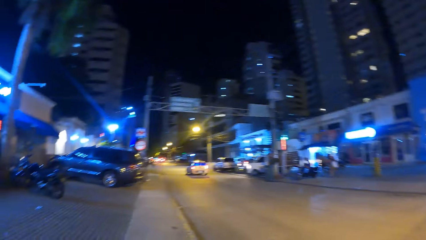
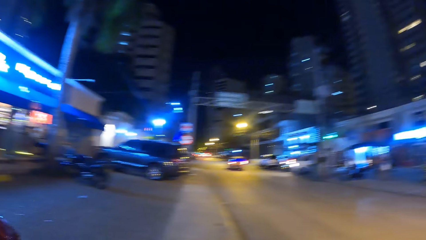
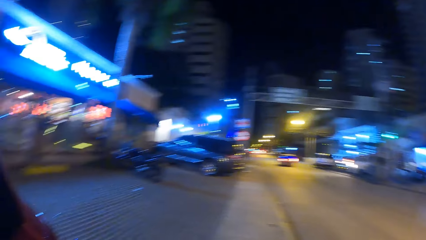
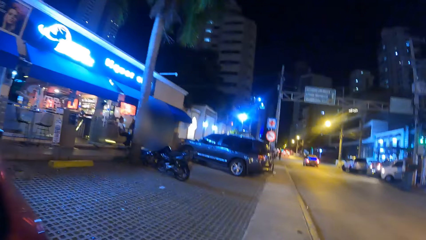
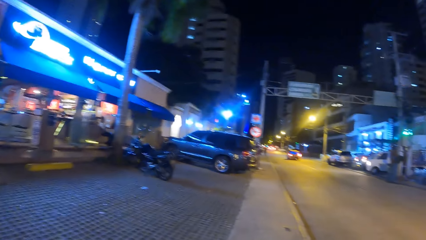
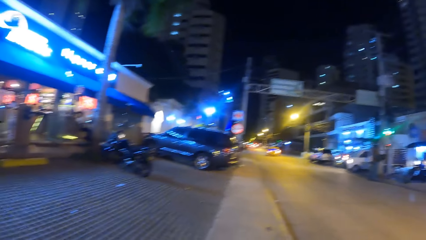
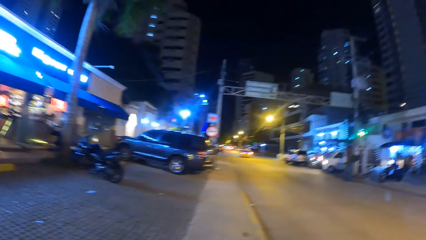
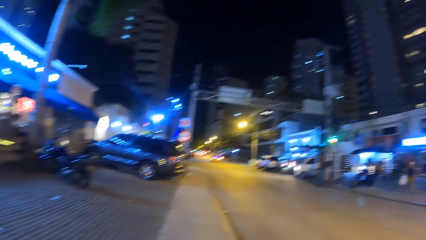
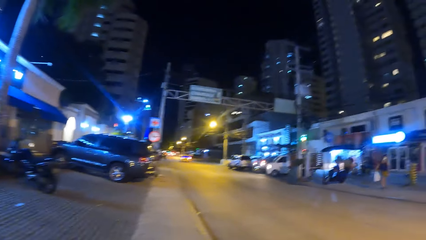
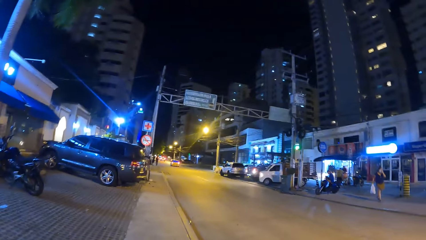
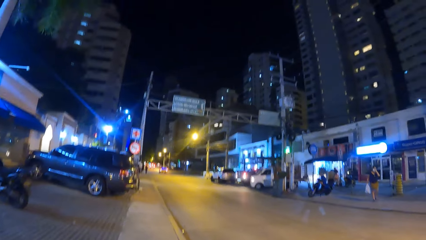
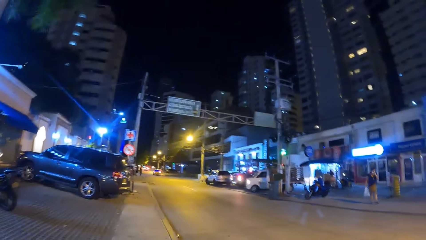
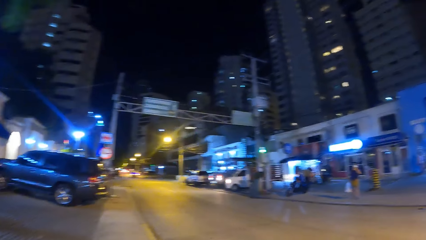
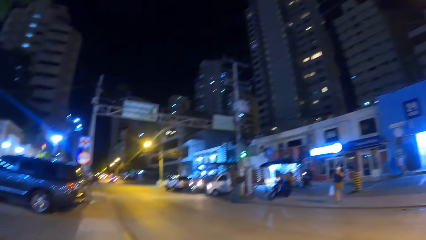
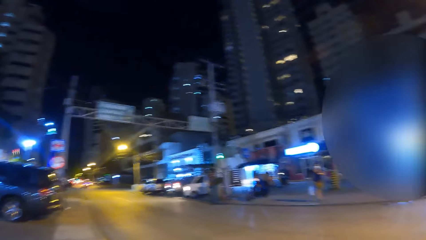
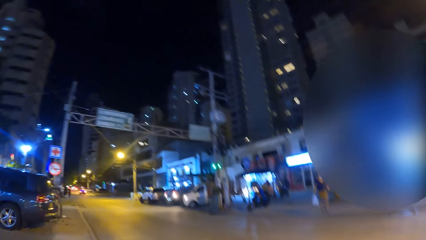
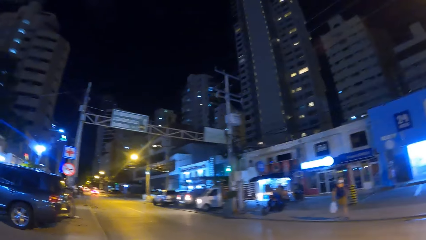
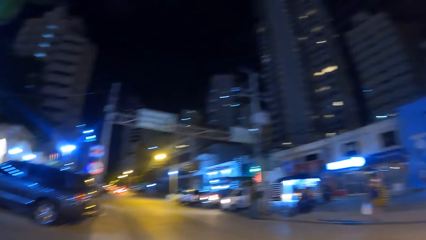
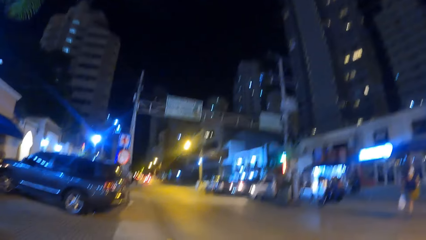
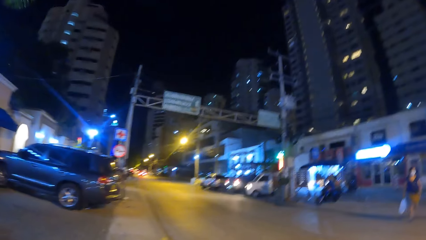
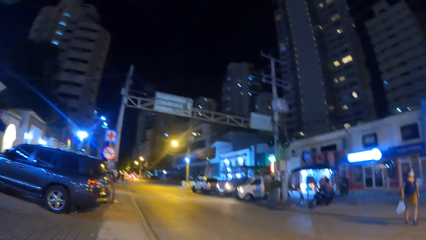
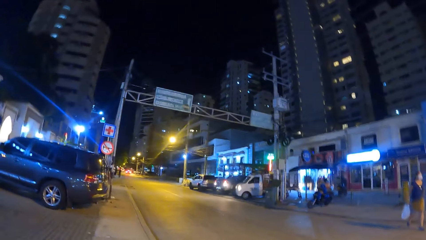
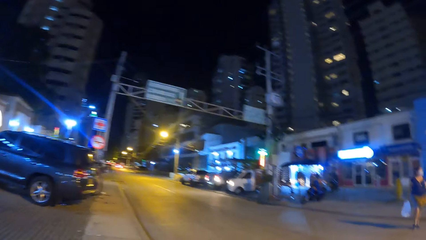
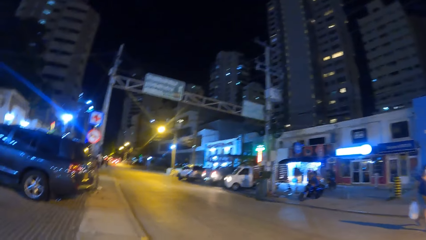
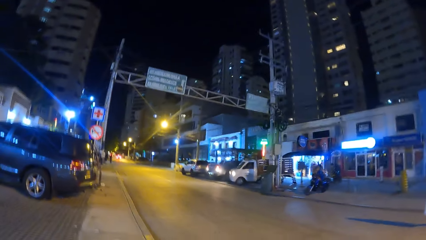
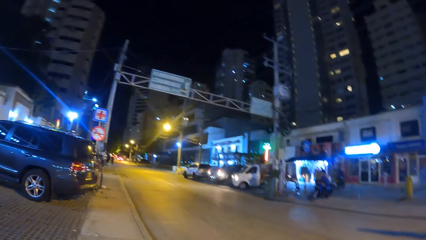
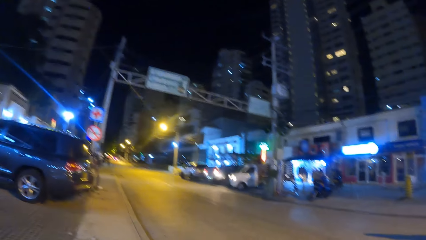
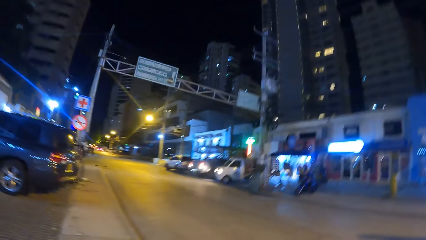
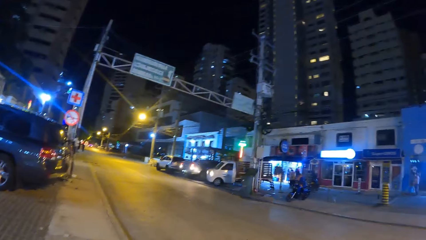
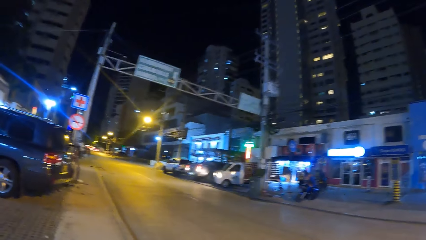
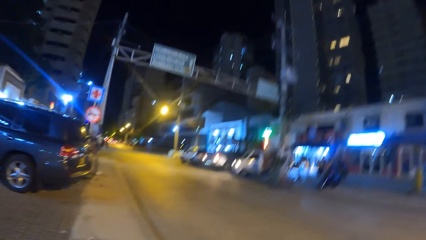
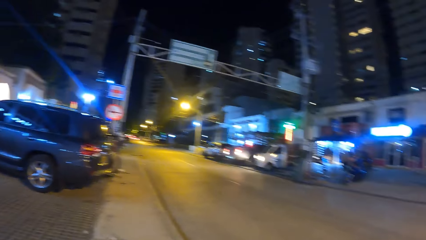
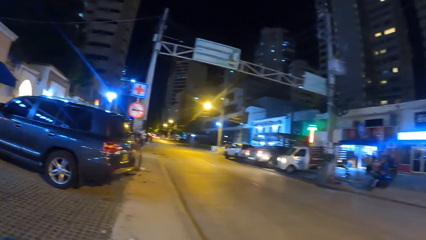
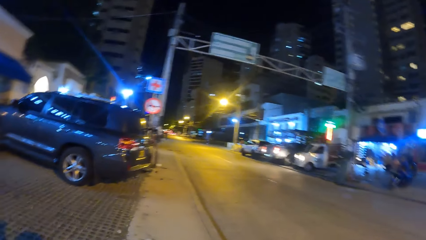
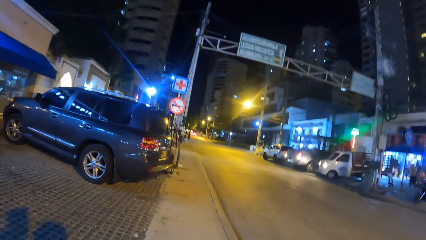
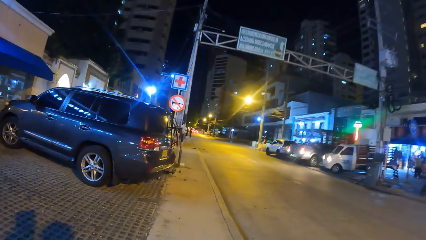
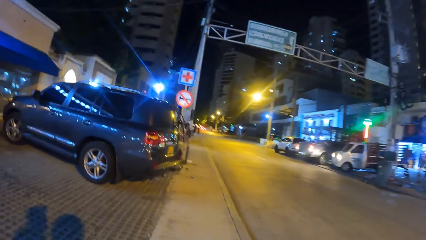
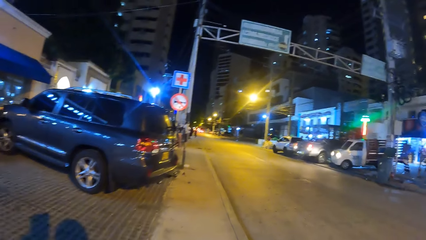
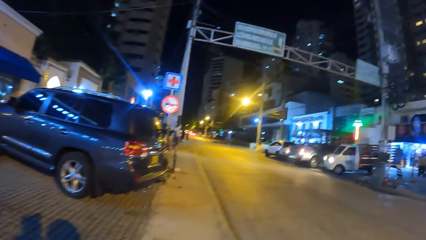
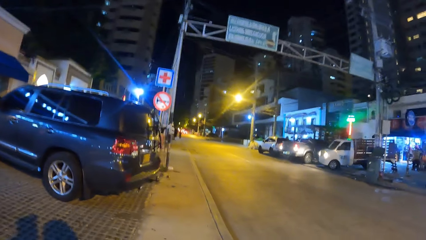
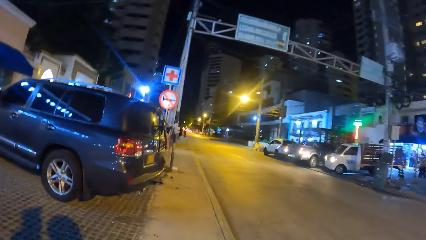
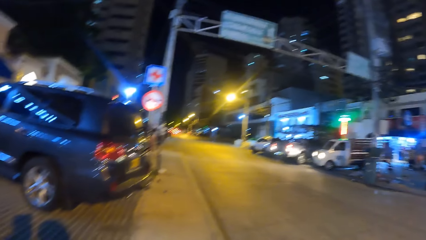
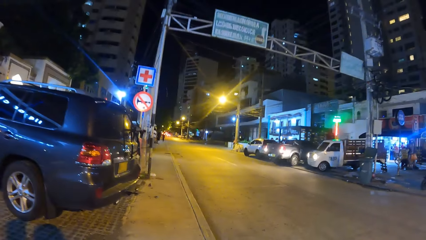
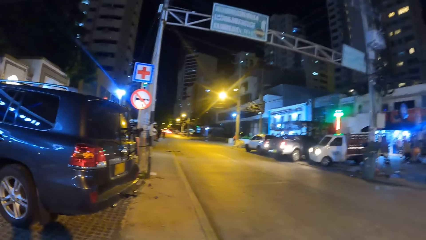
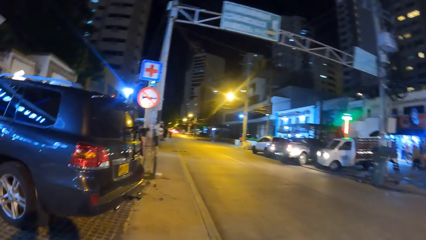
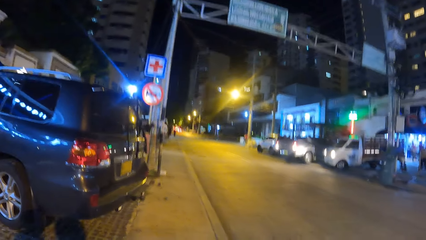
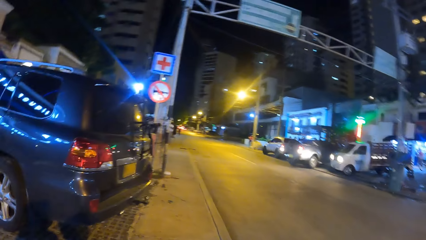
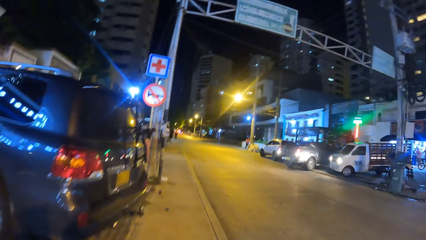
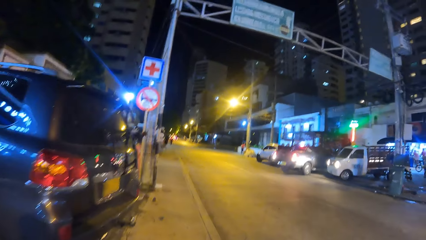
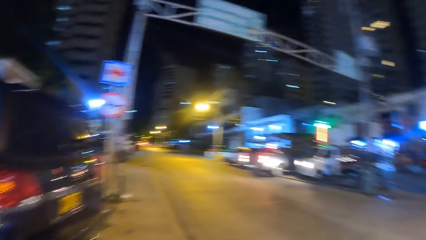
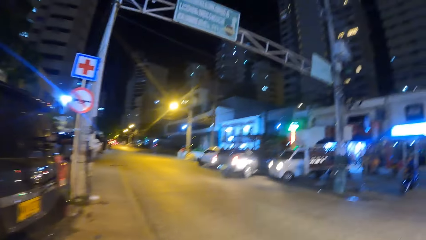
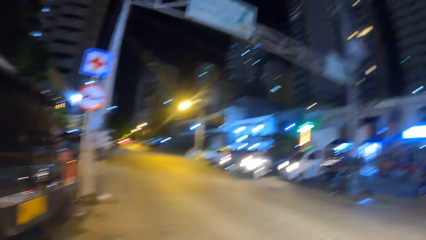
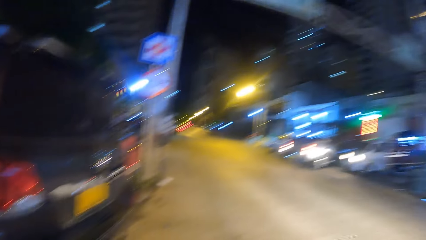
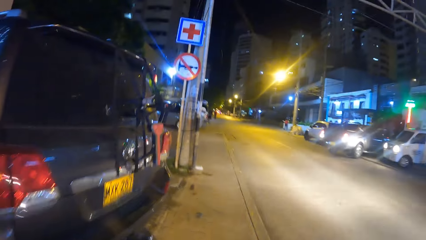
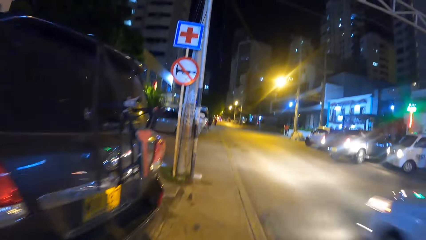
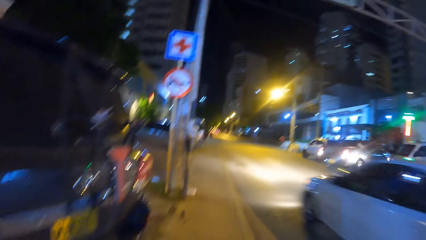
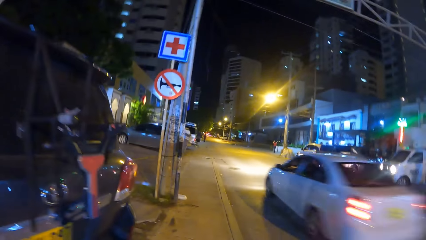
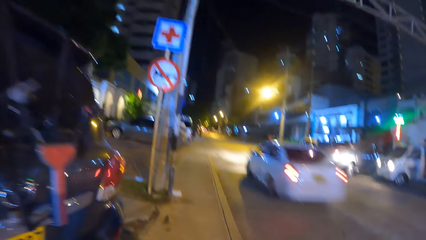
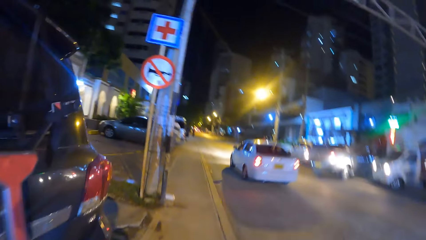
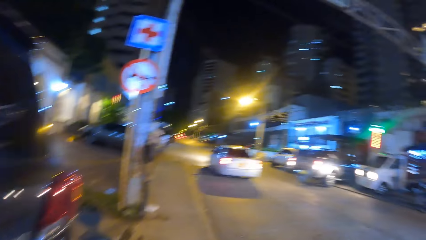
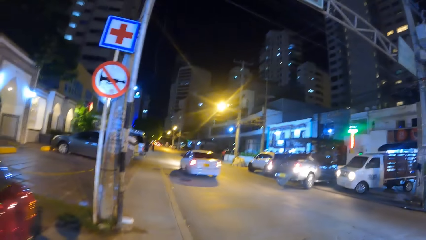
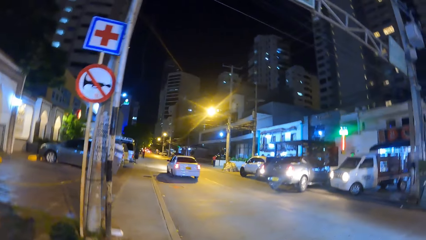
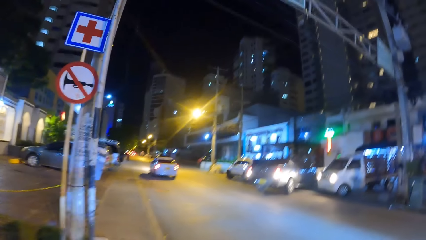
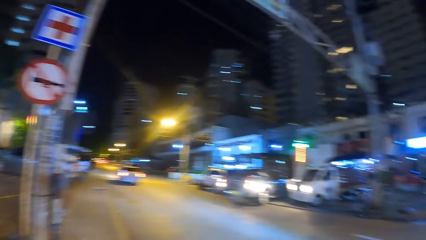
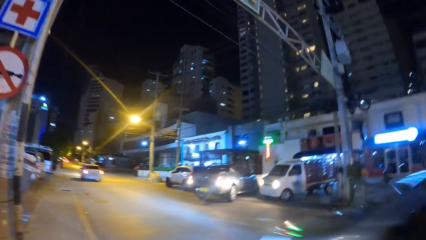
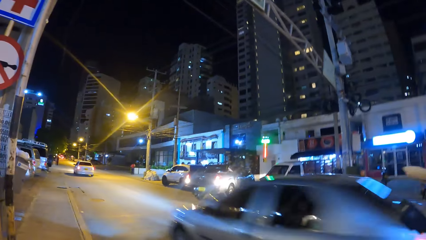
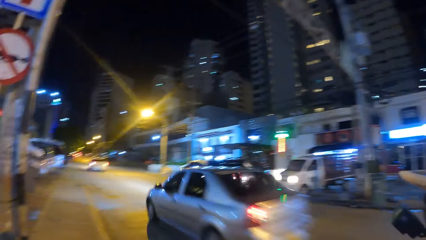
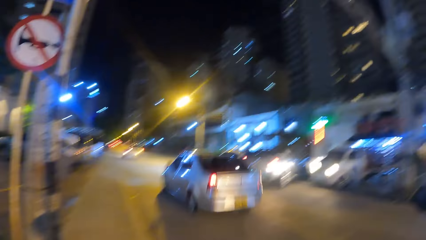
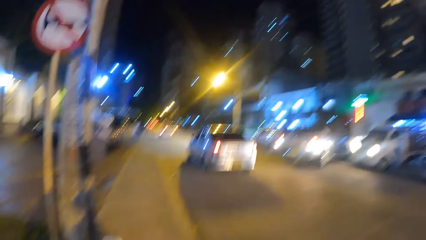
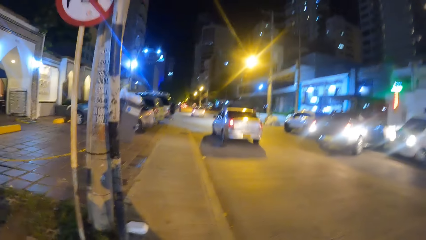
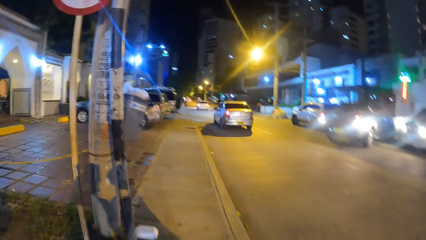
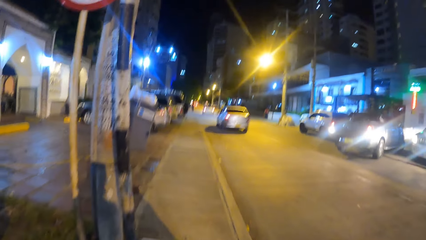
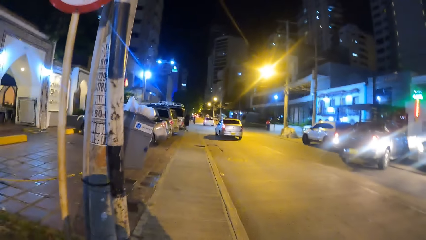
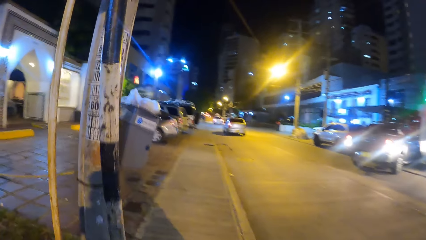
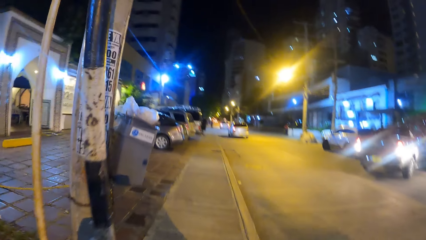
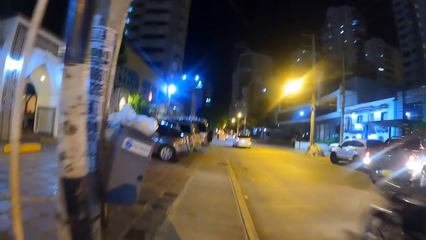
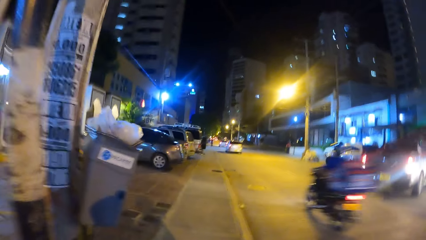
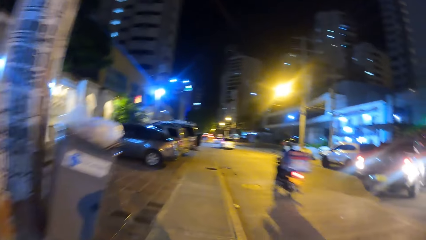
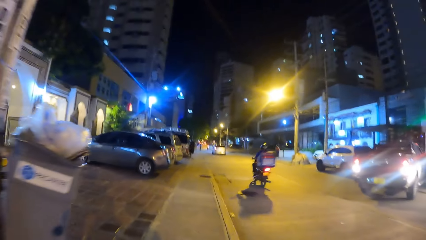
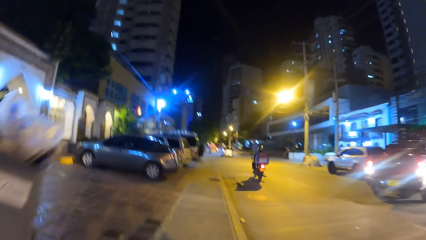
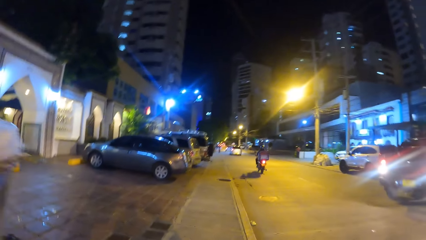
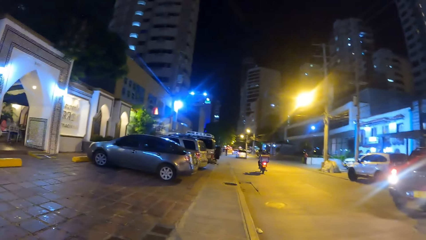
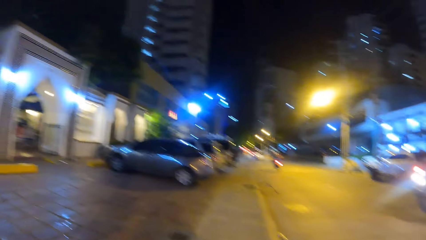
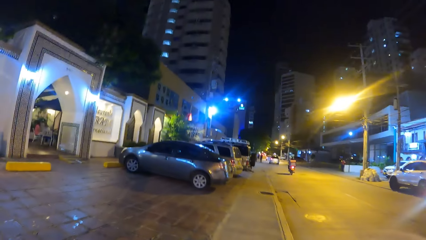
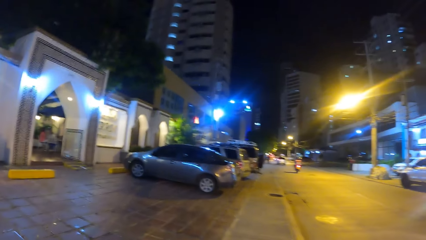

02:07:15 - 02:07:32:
The camera wearer looks forward. They look left. They look forward. They look right. They look forward. They look right. They look forward.
